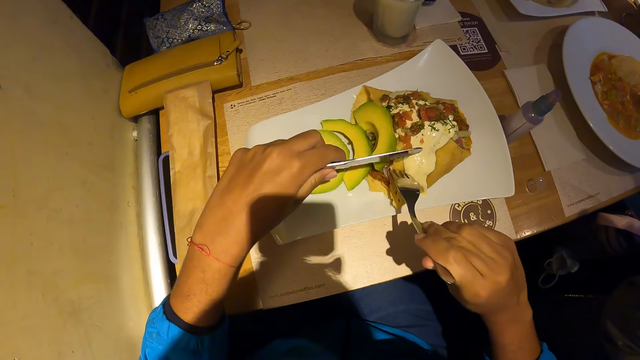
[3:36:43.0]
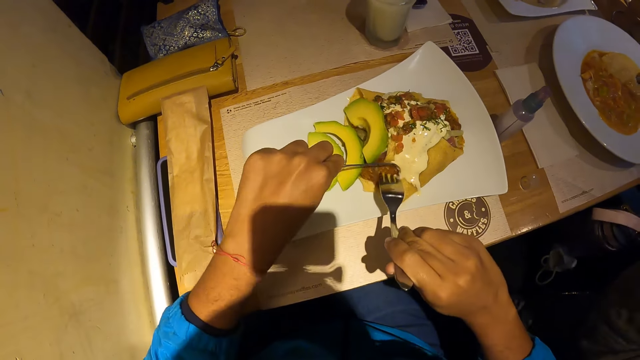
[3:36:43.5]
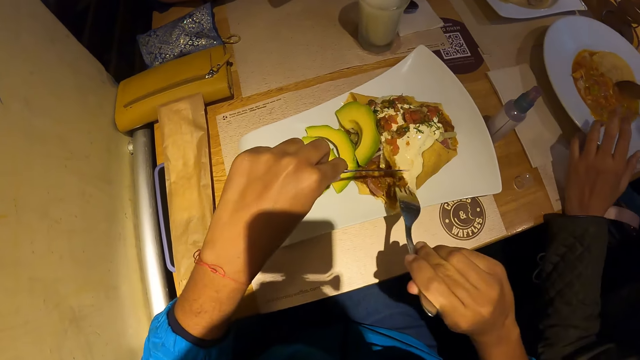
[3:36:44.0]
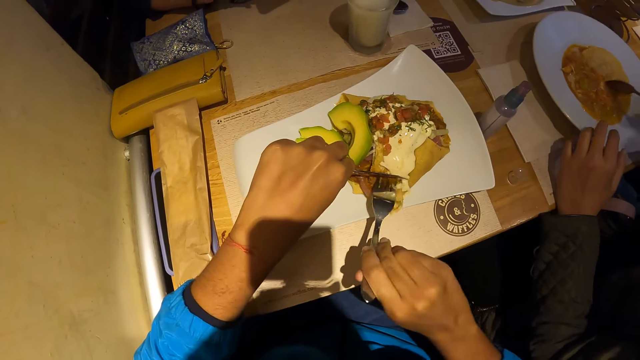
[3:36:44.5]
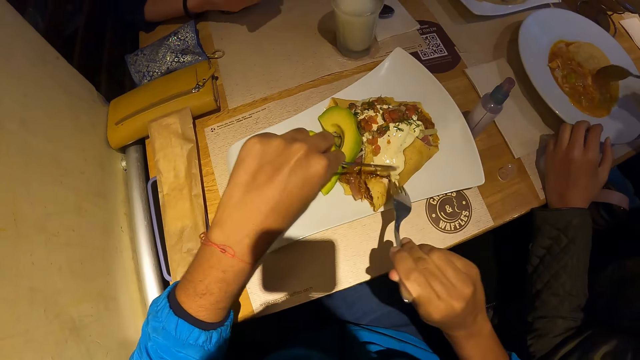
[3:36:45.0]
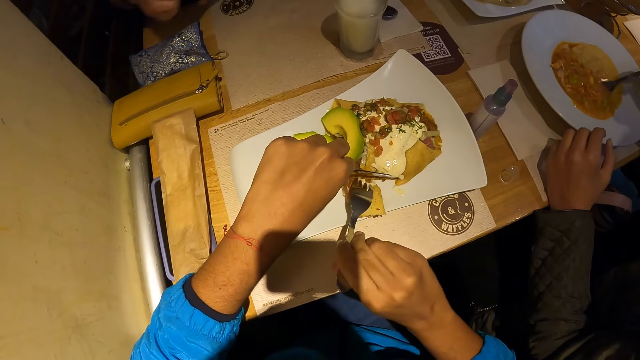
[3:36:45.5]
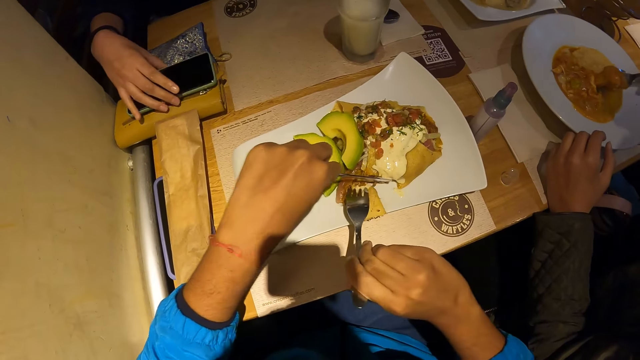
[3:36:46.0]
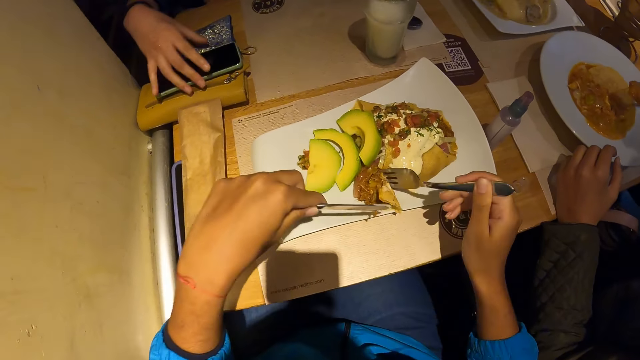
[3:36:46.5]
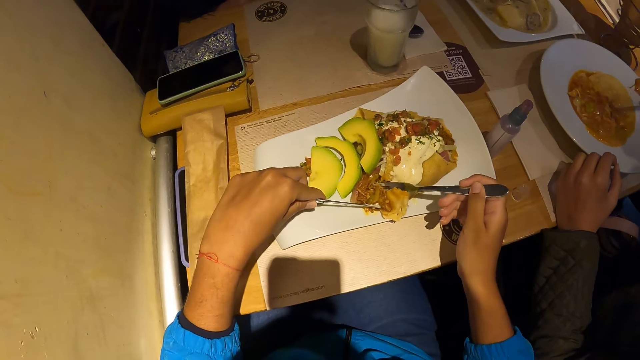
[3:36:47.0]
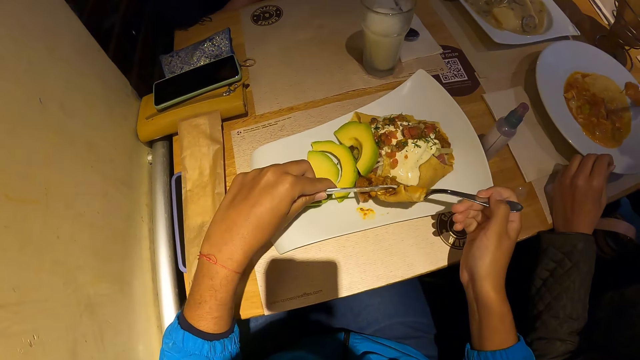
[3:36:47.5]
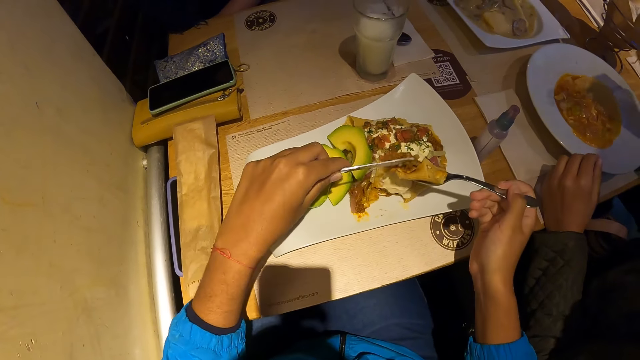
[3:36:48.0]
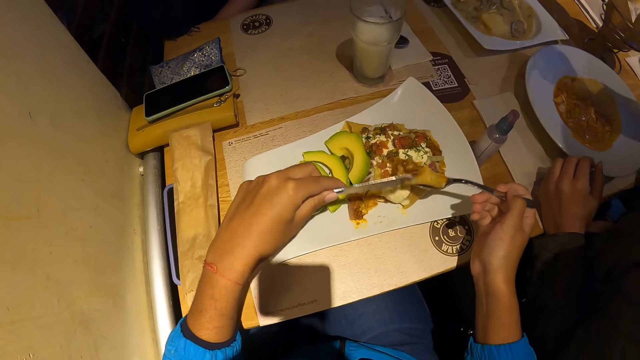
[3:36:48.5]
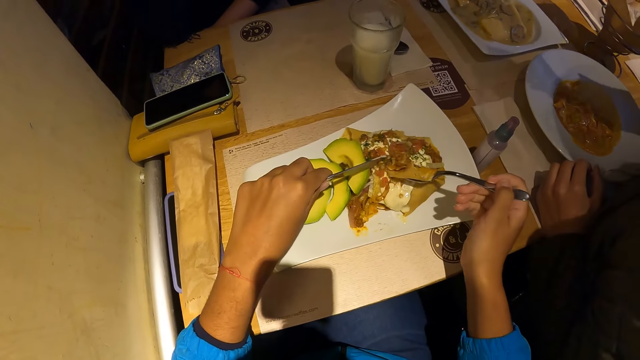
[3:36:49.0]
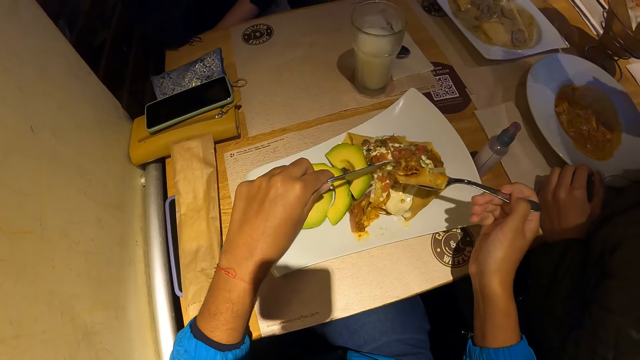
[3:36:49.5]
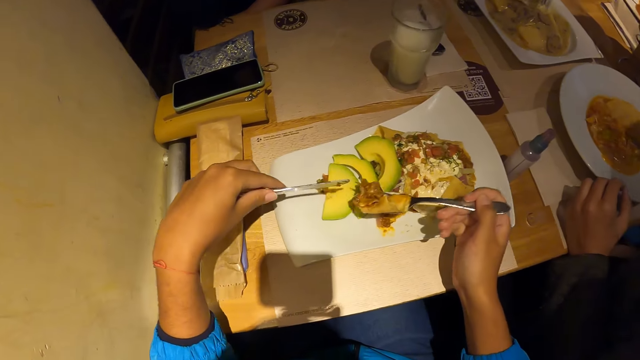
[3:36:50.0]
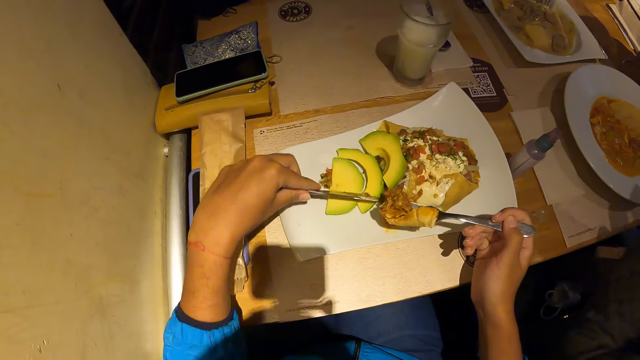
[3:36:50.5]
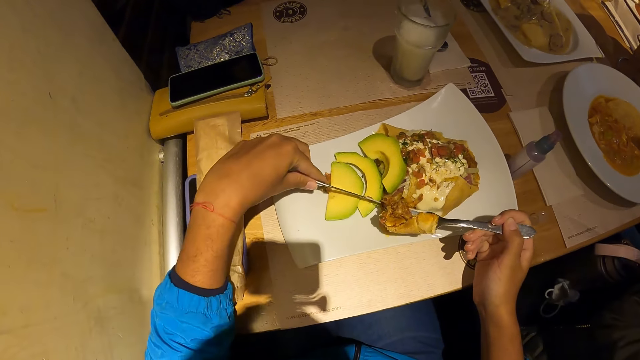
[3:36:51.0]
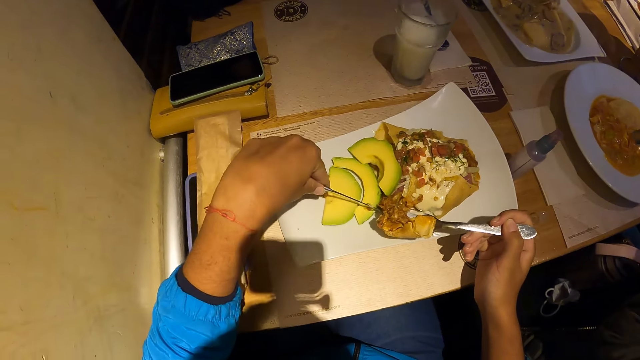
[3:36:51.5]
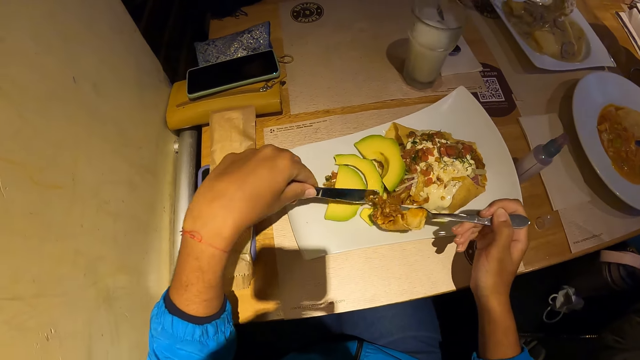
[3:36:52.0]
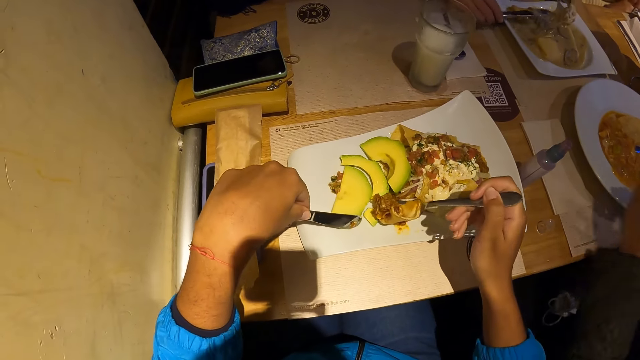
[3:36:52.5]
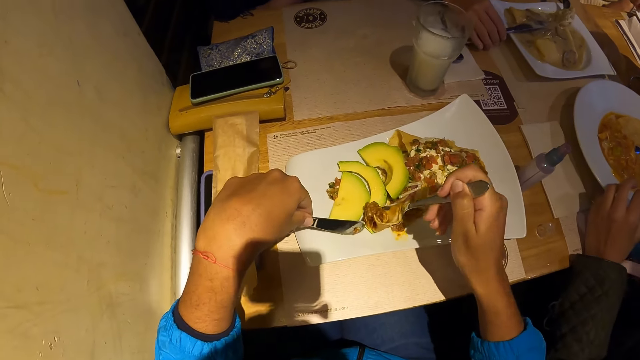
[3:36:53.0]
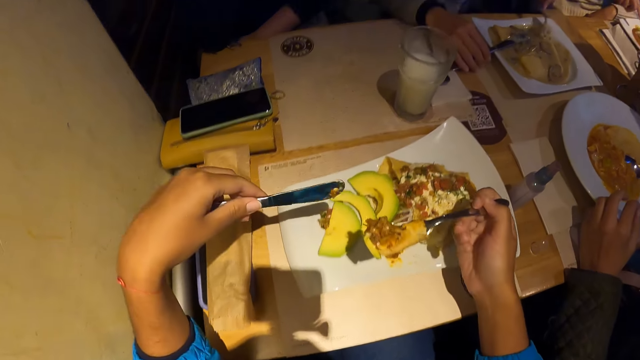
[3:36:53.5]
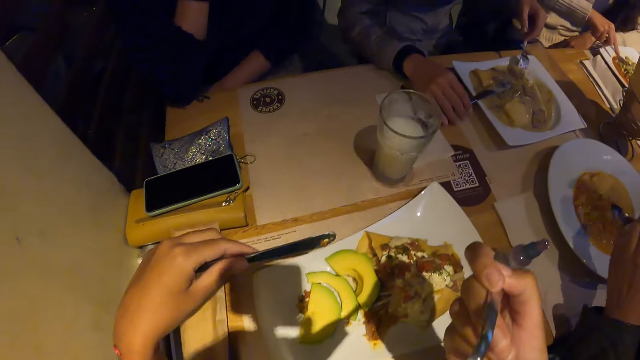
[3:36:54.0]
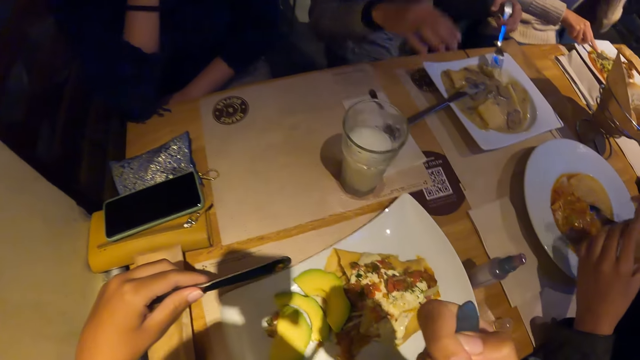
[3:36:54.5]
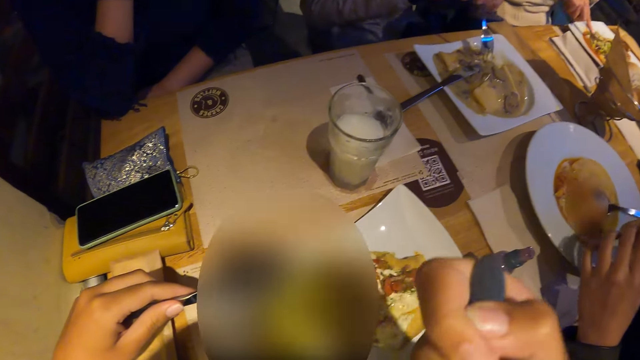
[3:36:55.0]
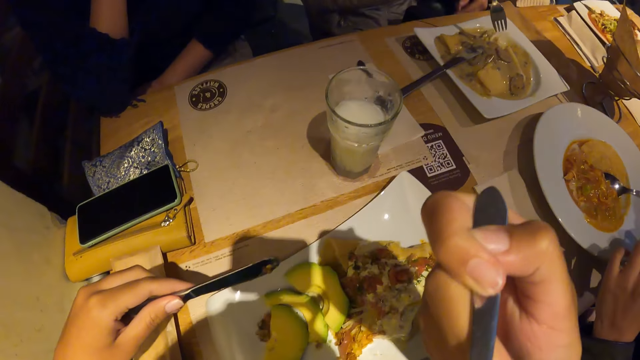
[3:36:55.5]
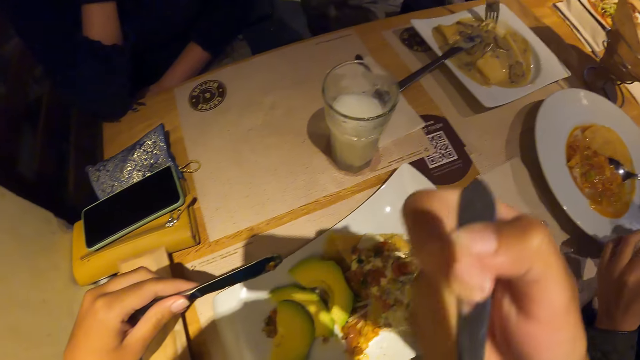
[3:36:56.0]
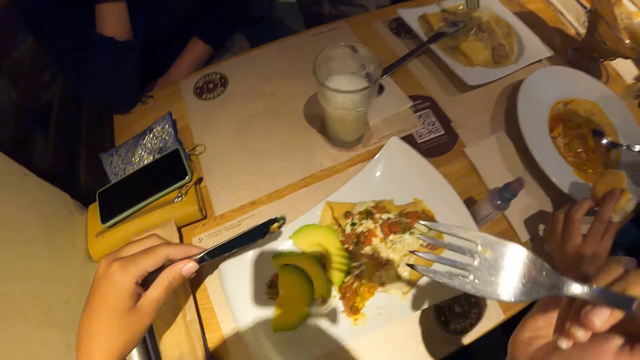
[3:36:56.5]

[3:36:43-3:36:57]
The camera wearer moves the fork on the roti or waffles. They cut a piece of waffles from the plate of waffles on the table with the cutlery in both hands. A man scoops carrot soup from a plate of carrot soup with the spoon in his right hand. The camera wearer moves the fork up, moves the knife down, and moves the fork down. A woman drops the phone on a purse with her right hand. The camera wearer cuts the roti. The man eats carrot soup from the plate of carrot soup with the spoon in his right hand. The camera wearer lifts the food up. They dip the roti on the butter. They lift the knife up and lift the food up. They move the knife on the avocado. They cut the avocado. They move the roti on the avocado. They scoop the avocado up. They eat the piece of waffles from the plate of waffles on the table with the cutlery in both hands. They move the spoon up and move the roti up.

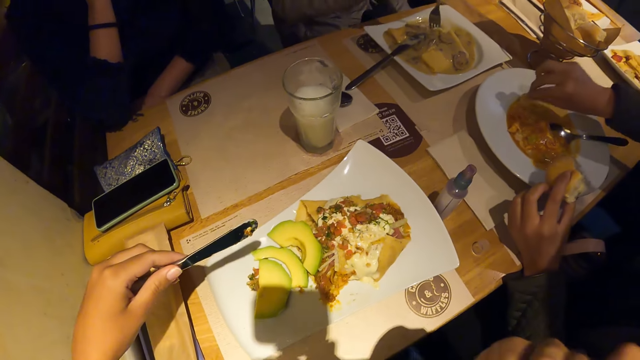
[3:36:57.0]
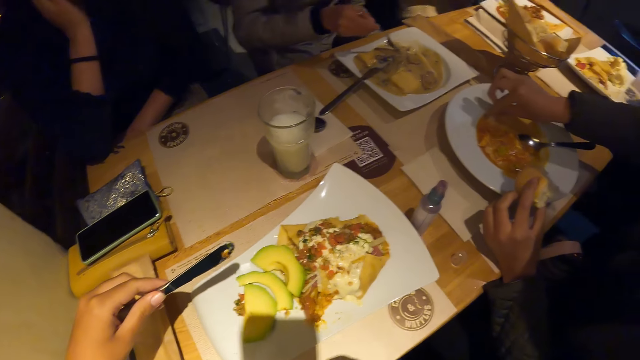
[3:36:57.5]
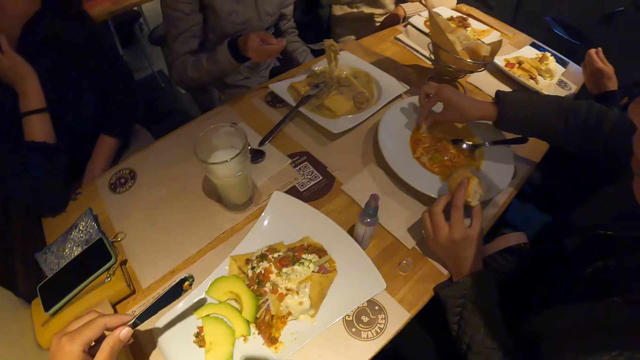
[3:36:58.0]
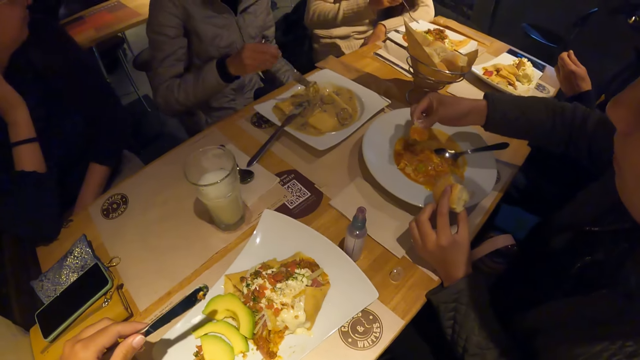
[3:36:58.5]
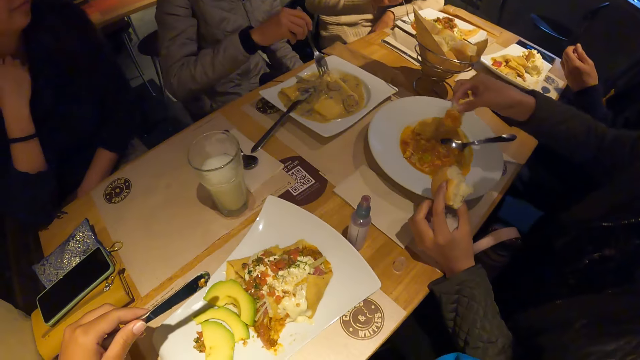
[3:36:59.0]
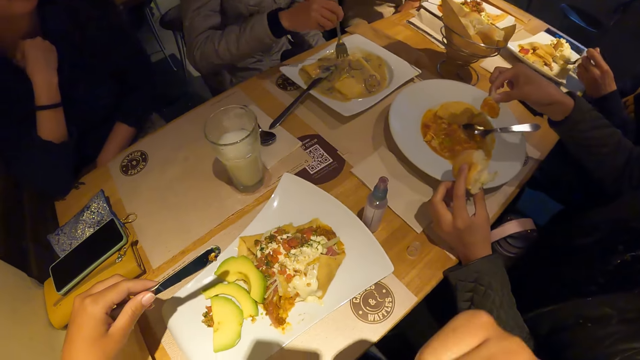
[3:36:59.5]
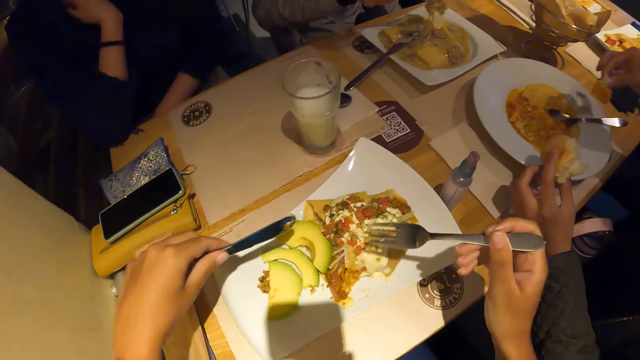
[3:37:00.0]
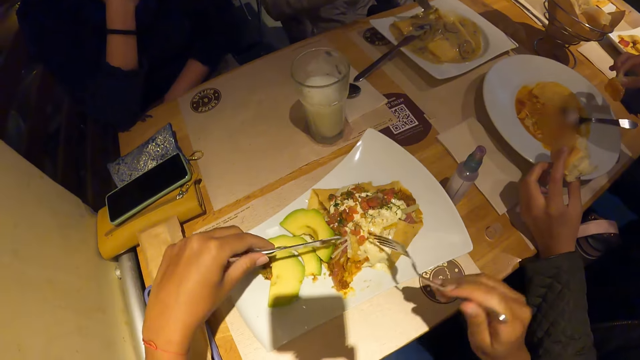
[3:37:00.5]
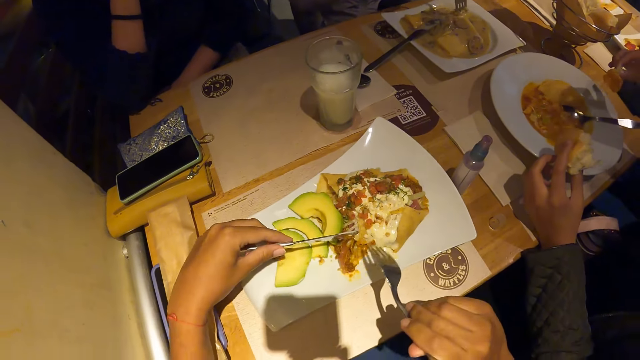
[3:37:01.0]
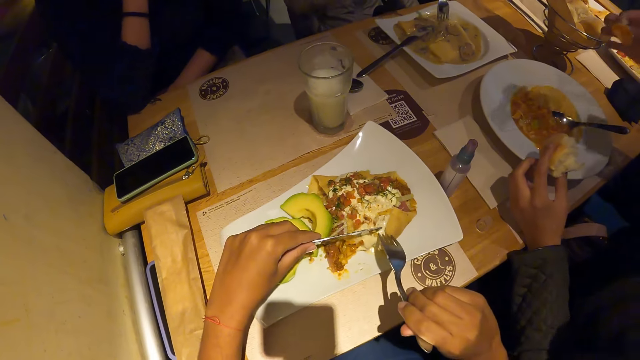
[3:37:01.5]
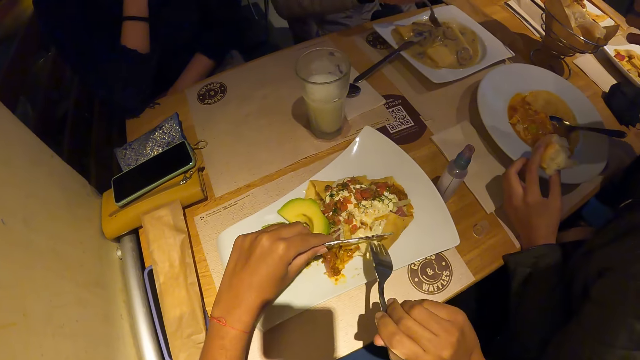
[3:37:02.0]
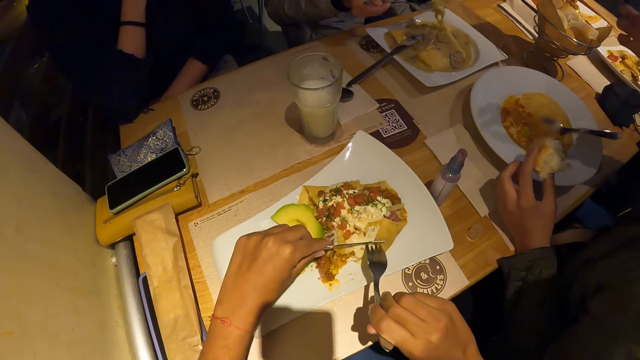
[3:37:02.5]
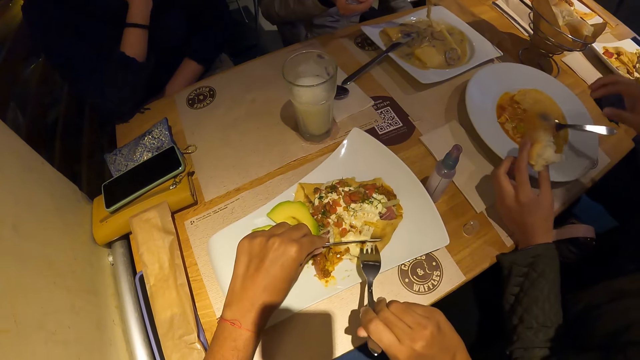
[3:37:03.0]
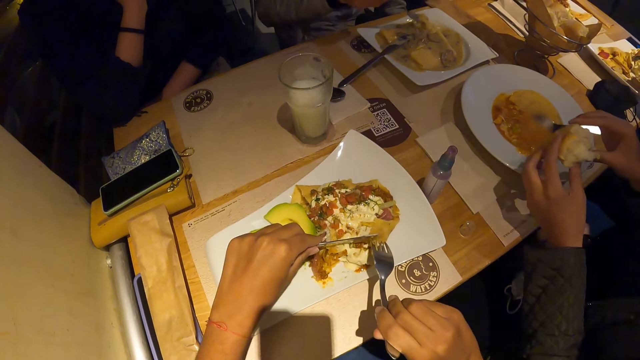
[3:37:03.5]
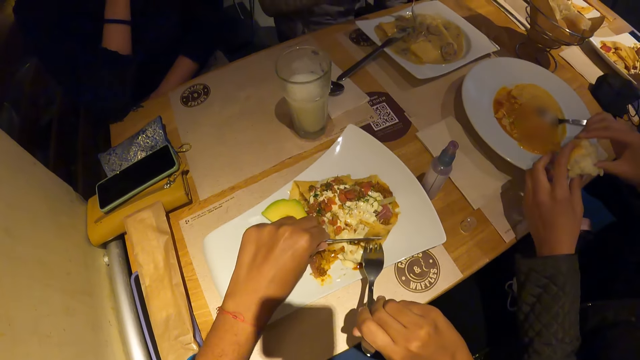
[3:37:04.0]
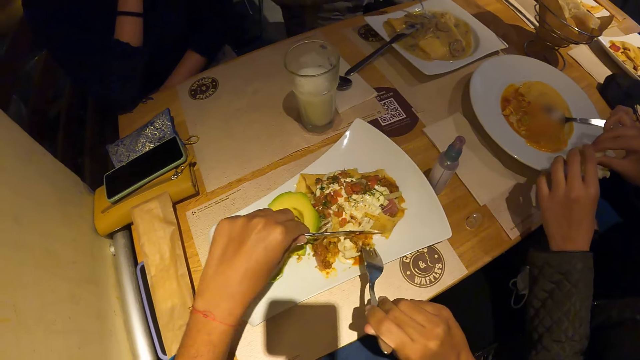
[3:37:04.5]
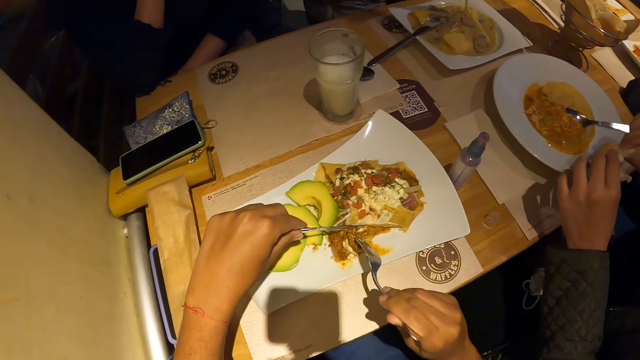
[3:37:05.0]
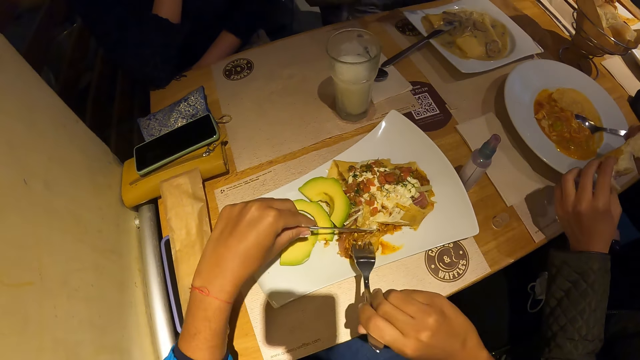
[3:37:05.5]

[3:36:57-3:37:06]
The camera wearer moves the fork down. A man puts a piece of bread in the plate of carrot soup on the table with his right hand. The camera wearer lifts the fork up. A woman scoops soup from a plate of chicken soup on the table with a fork with her right hand. The camera wearer looks around. They move the fork and move the knife. The man eats the piece of bread with his right hand. The camera wearer cuts a piece of waffles from the plate of waffles on the table with the cutlery in both hands. The man cuts a piece of bread from the bread in his left hand with his right hand.
